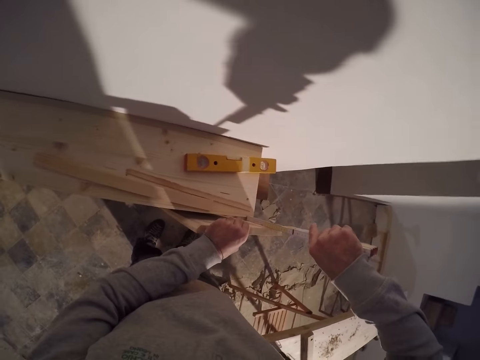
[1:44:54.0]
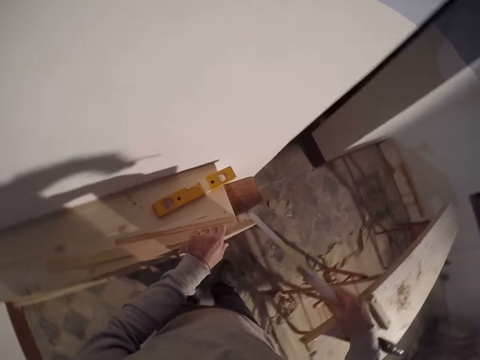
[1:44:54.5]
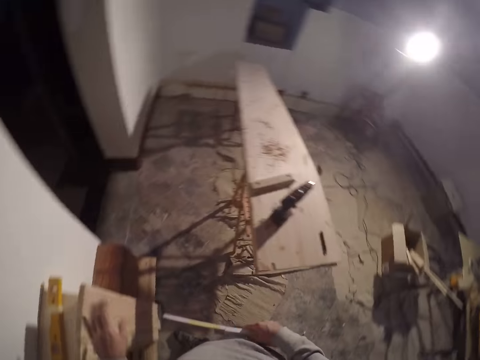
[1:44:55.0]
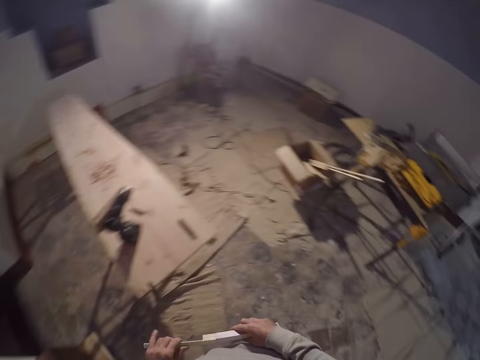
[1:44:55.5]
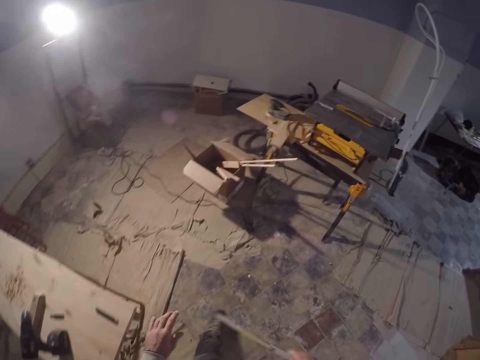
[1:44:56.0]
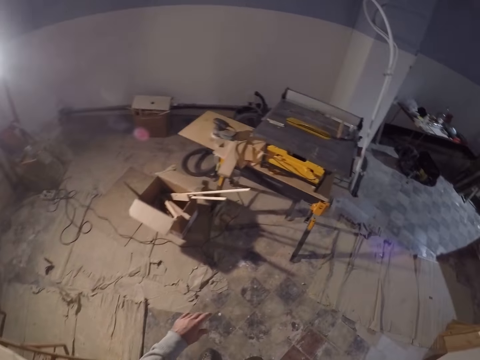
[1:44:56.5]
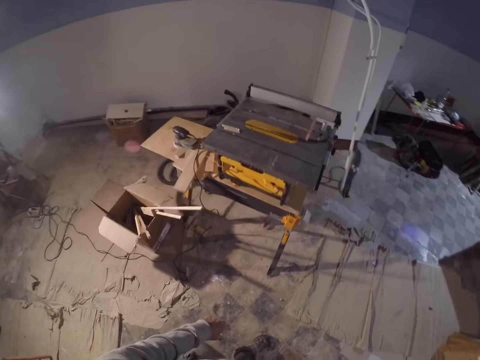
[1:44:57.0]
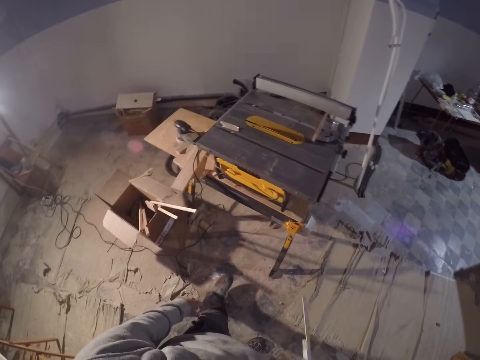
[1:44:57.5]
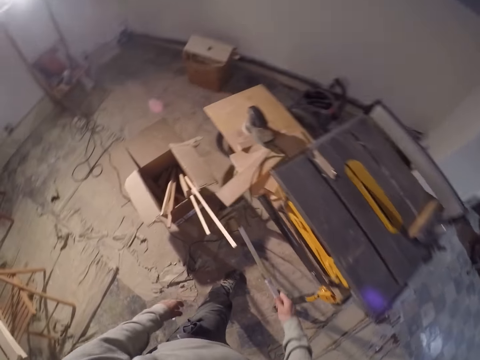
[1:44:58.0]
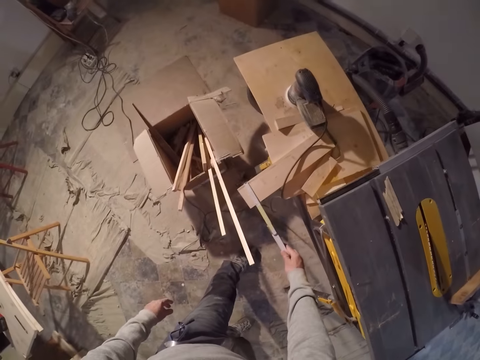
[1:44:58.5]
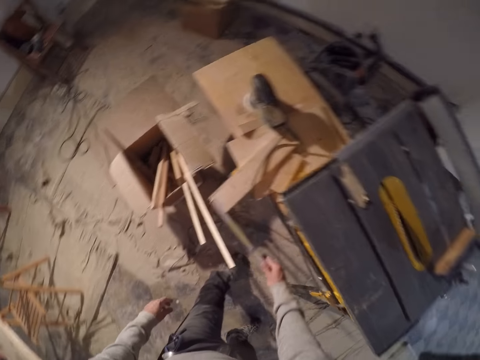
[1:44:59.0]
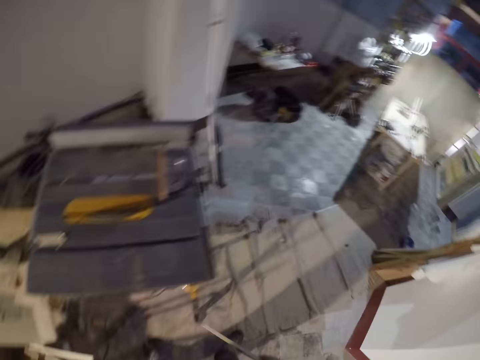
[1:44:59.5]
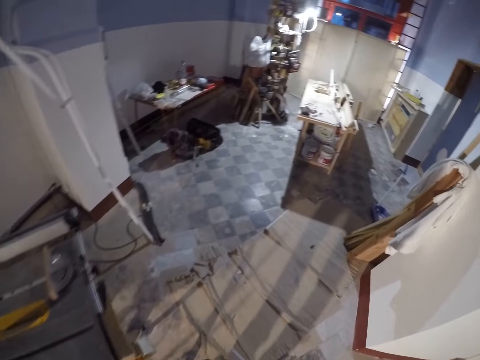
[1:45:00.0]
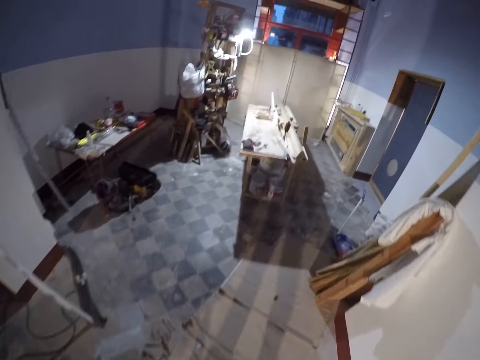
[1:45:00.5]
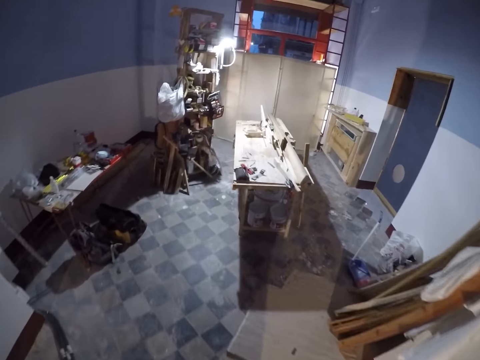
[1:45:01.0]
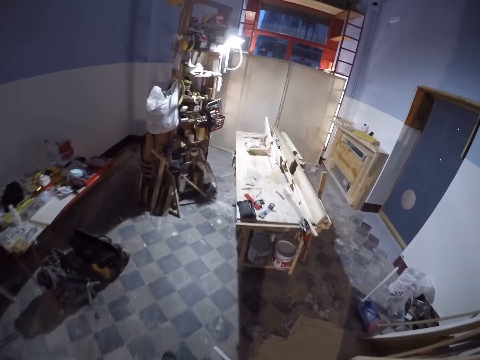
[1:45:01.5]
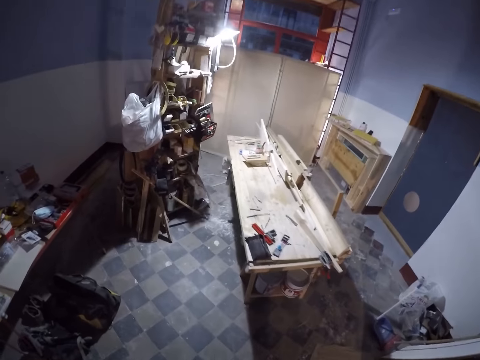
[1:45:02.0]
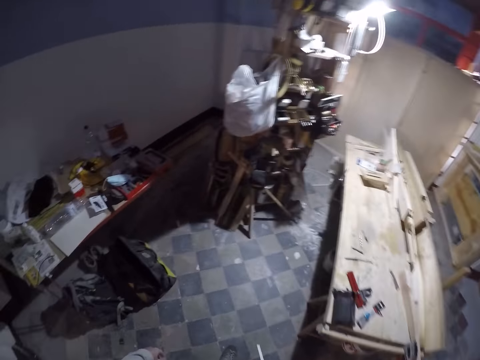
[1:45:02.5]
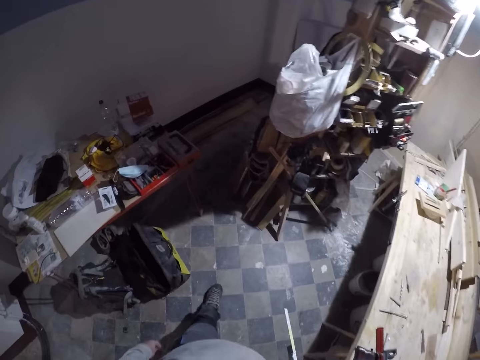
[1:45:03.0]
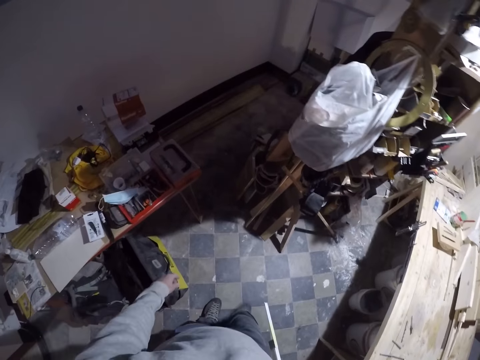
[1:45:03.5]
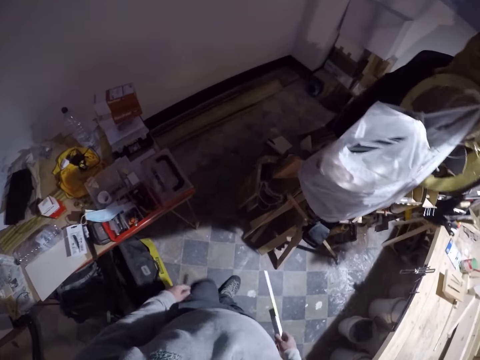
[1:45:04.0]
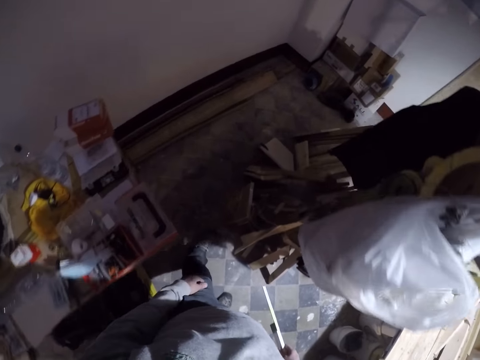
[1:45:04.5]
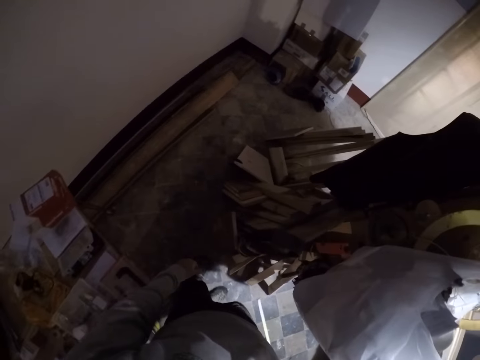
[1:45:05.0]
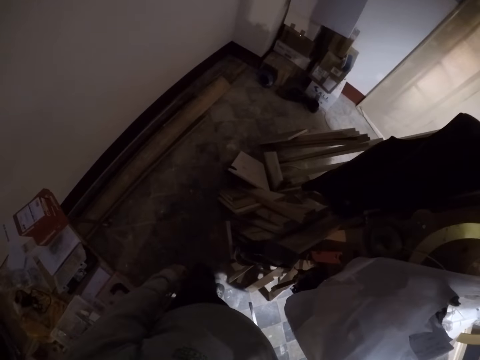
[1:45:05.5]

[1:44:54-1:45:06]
The camera wearer walks in the room. He measures a piece of wood on a table with the foldable rule in his right hand. He walks into the workroom.

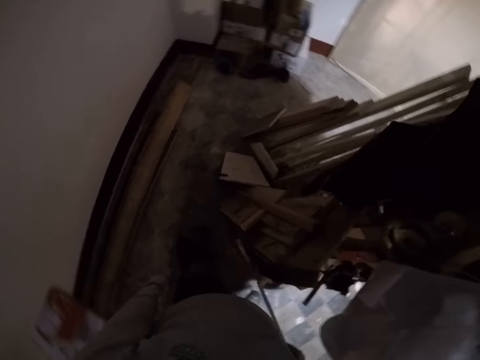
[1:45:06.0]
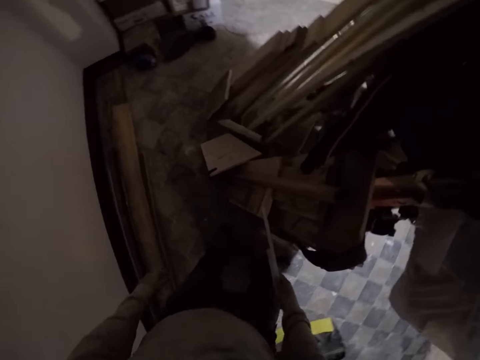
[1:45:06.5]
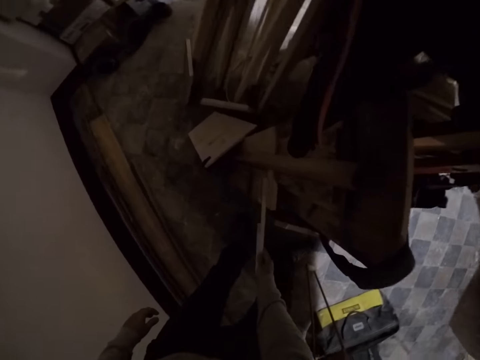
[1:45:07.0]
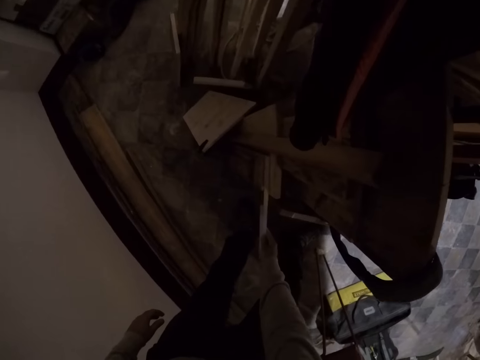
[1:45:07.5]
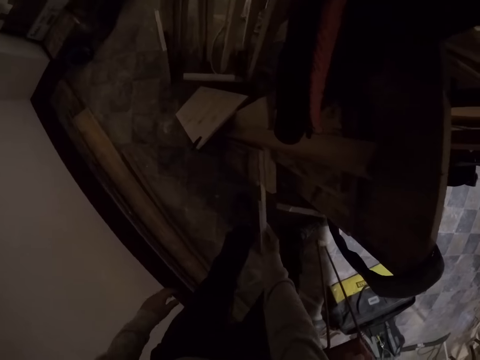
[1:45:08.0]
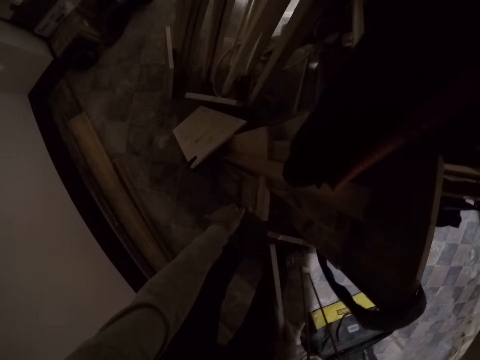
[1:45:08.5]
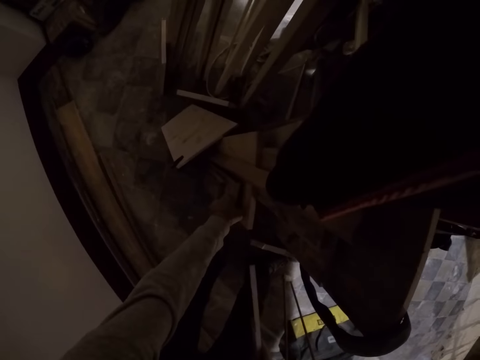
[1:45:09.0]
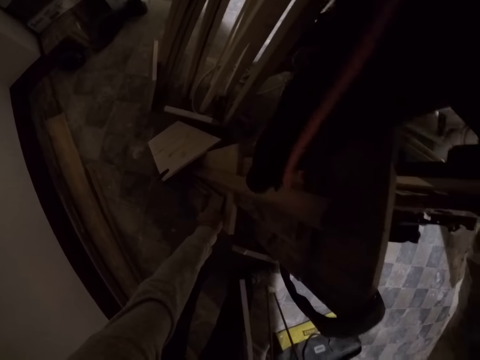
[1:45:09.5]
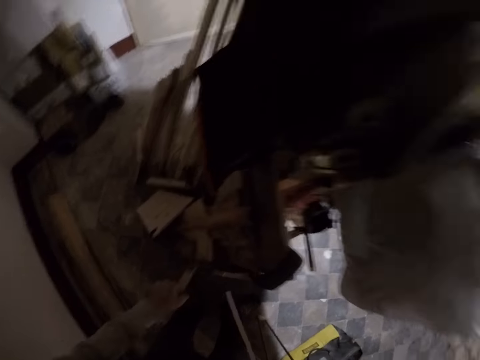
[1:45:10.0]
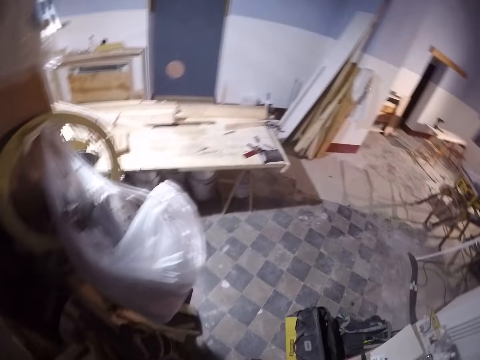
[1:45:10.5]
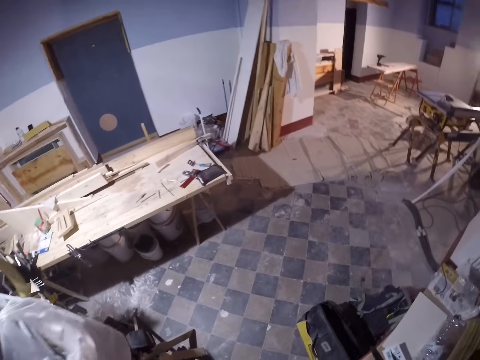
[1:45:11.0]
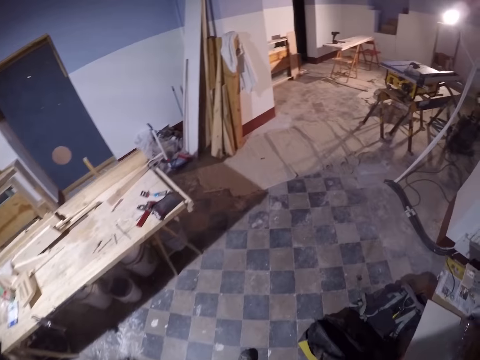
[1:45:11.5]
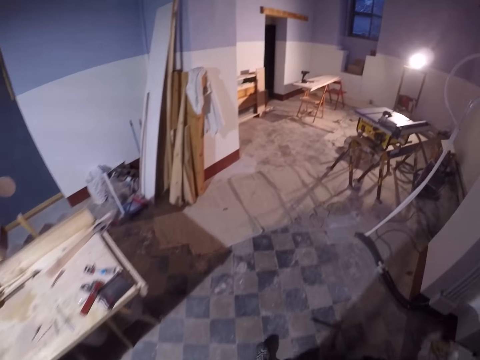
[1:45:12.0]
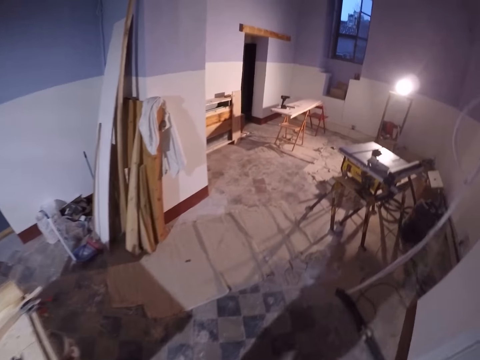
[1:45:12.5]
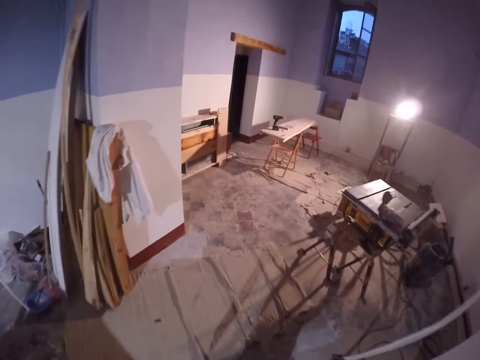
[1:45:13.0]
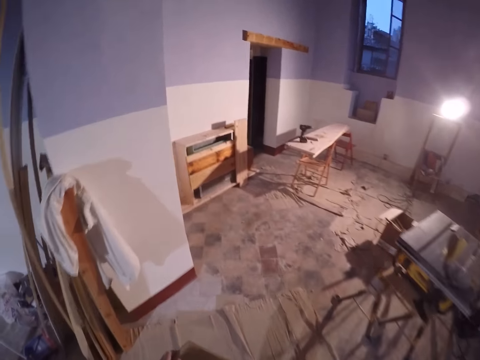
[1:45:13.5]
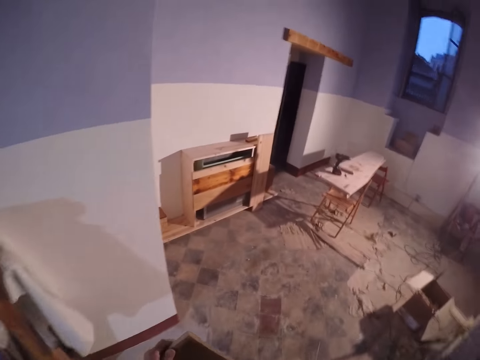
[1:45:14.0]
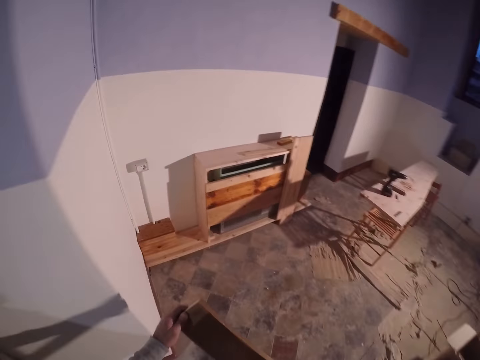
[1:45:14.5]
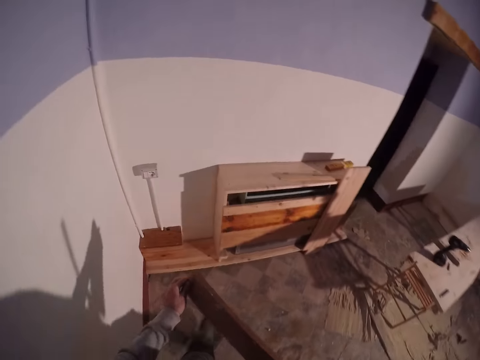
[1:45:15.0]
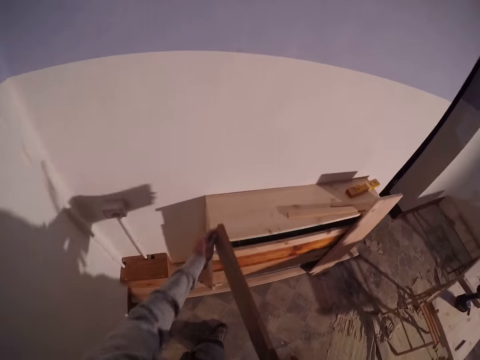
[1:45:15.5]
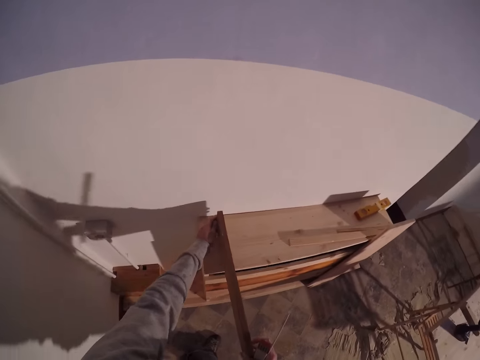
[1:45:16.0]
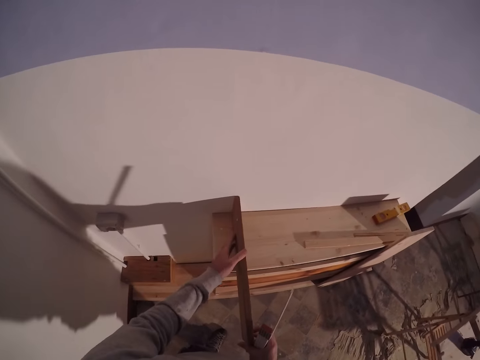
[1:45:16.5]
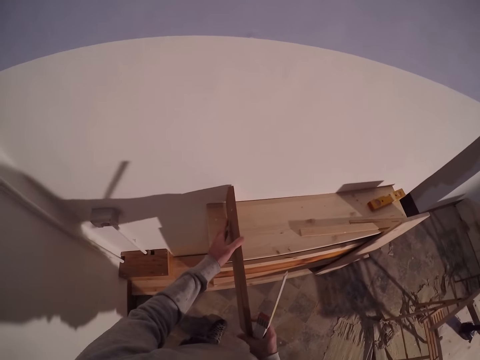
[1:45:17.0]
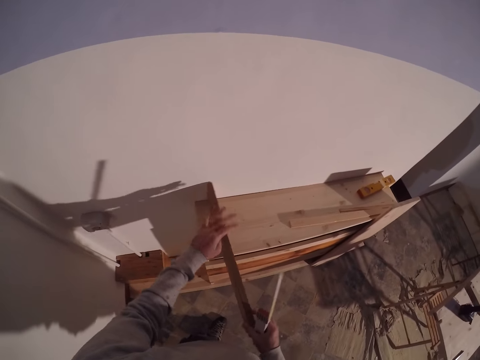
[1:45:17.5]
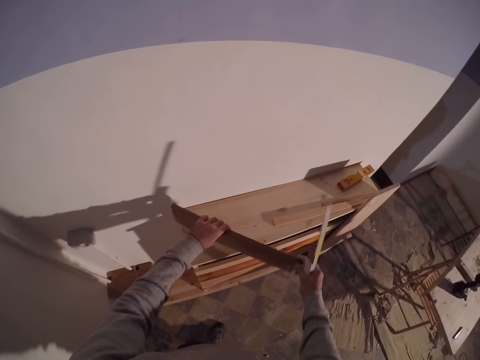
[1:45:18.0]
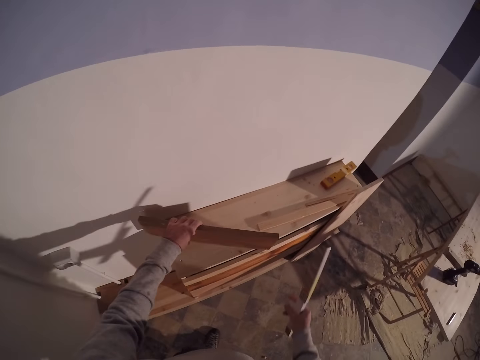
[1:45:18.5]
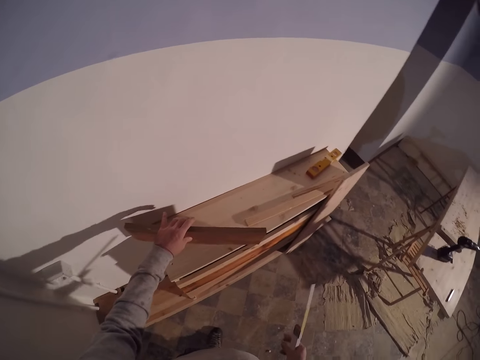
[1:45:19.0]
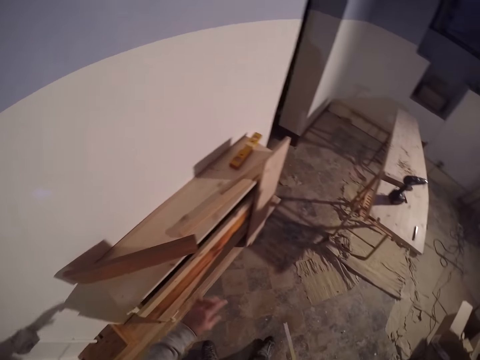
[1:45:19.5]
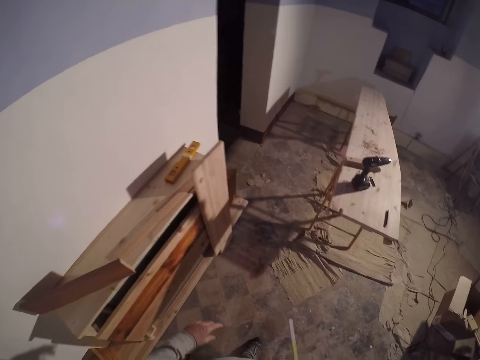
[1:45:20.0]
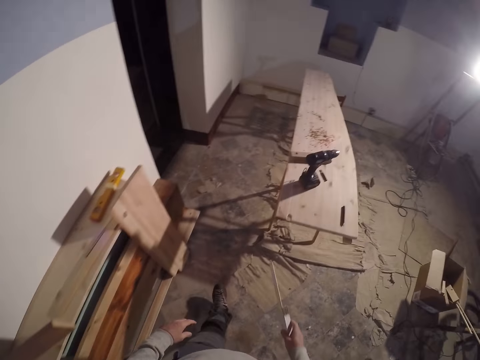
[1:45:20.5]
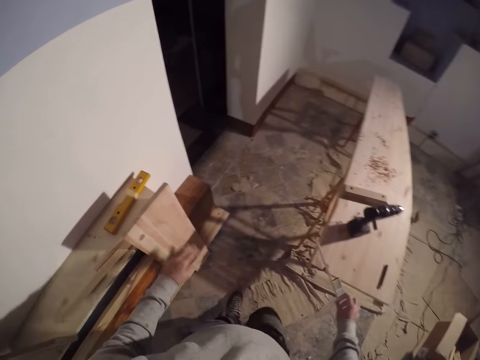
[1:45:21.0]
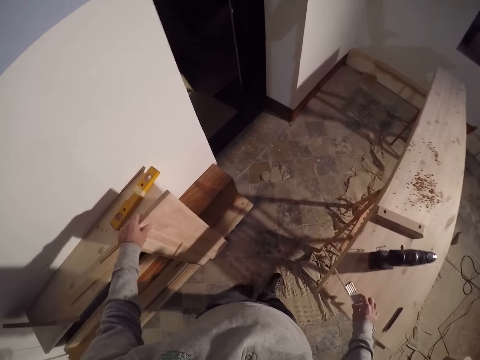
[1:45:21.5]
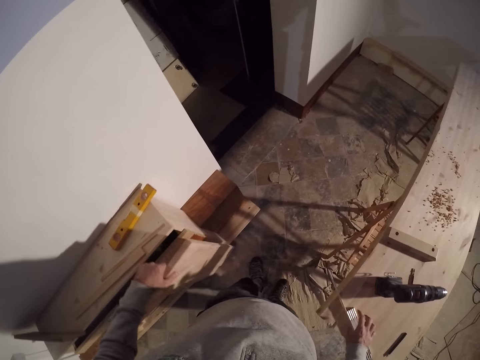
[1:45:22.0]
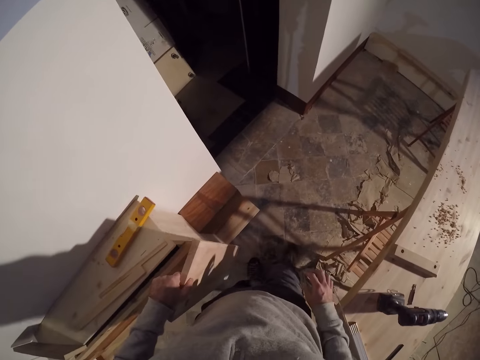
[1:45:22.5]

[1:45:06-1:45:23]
The camera wearer measures a plank on the floor with the foldable rule in his right hand. He lifts the plank from the floor with his left hand. He looks around. He walks in the room. He walks out of the workroom. He drops the plank in his hands on the piece of furniture. He walks in the room. He lifts the plank beside the piece of furniture with his left hand. He drops the foldable rule in his right hand on the plank.
